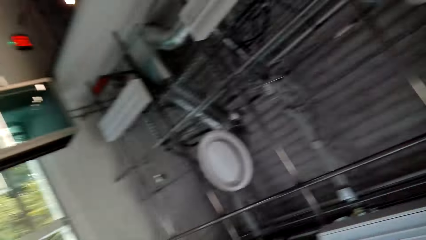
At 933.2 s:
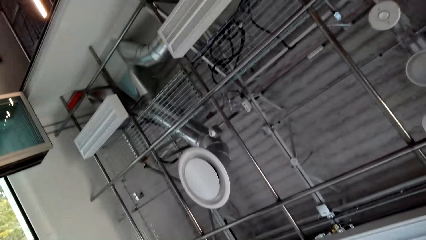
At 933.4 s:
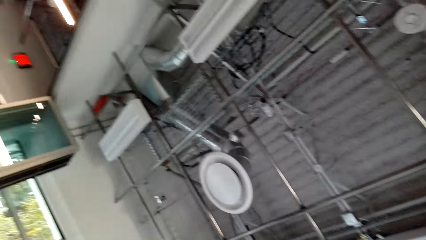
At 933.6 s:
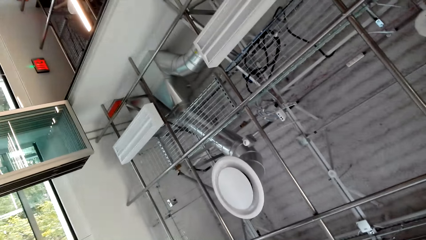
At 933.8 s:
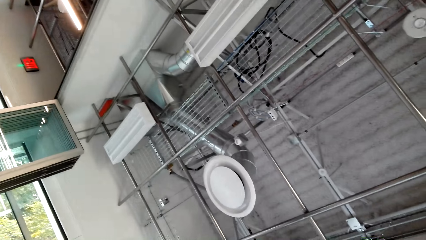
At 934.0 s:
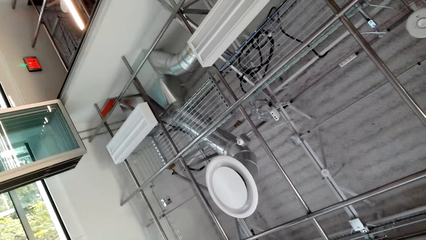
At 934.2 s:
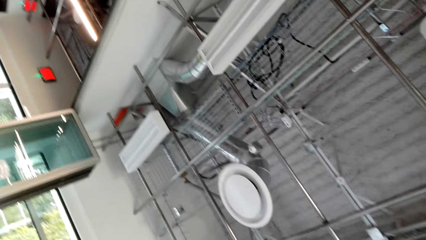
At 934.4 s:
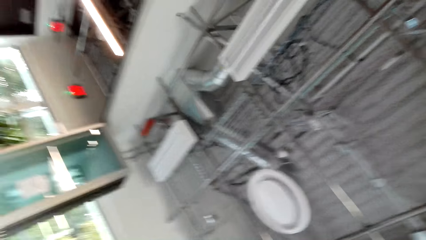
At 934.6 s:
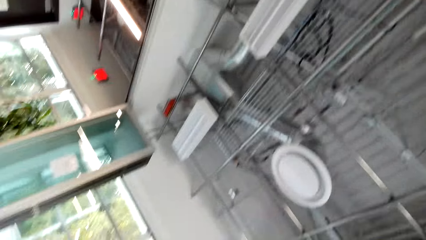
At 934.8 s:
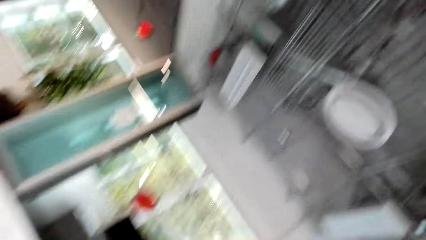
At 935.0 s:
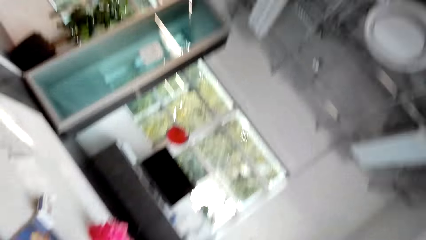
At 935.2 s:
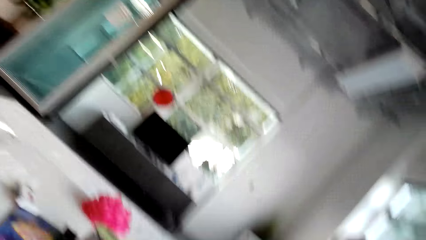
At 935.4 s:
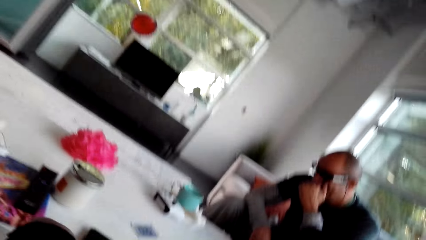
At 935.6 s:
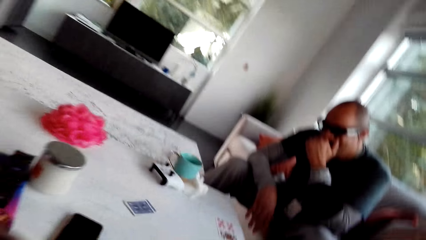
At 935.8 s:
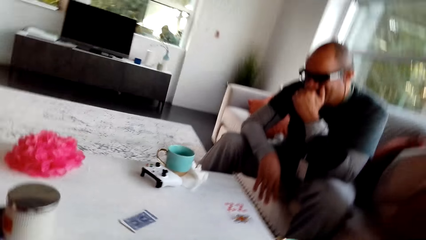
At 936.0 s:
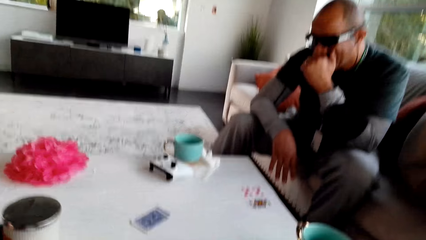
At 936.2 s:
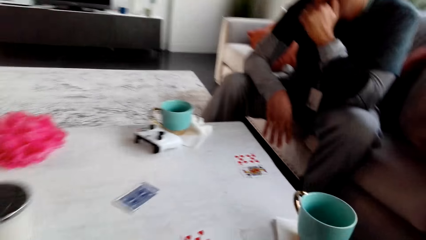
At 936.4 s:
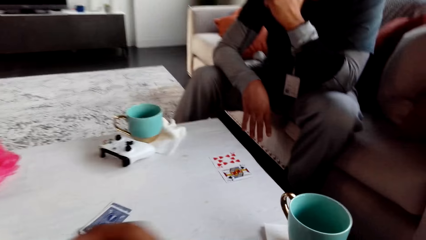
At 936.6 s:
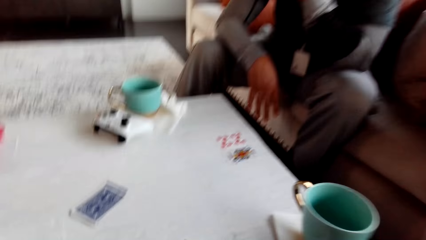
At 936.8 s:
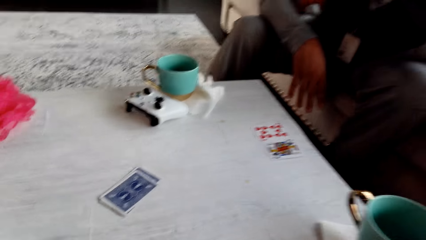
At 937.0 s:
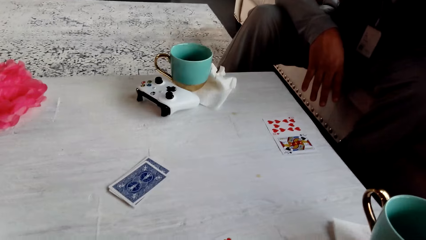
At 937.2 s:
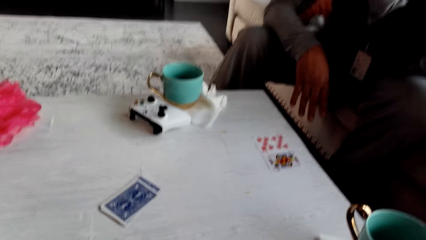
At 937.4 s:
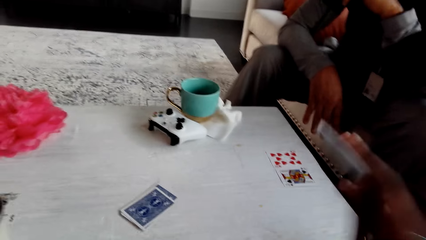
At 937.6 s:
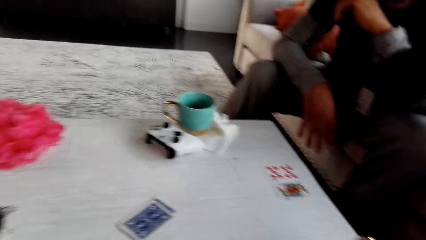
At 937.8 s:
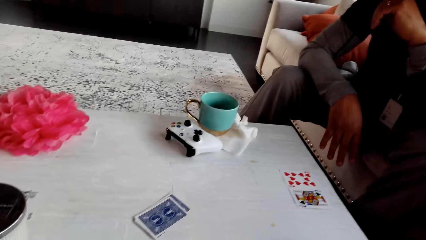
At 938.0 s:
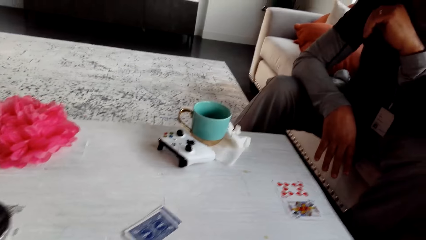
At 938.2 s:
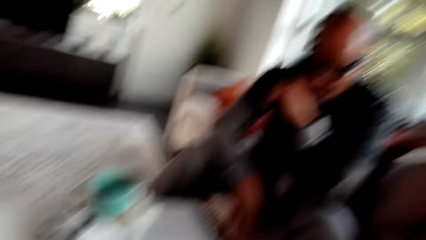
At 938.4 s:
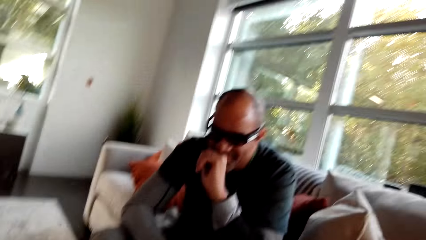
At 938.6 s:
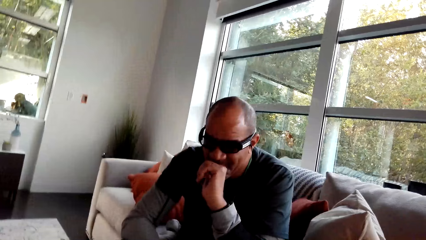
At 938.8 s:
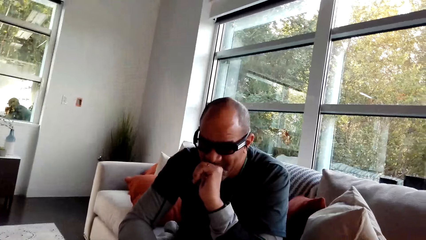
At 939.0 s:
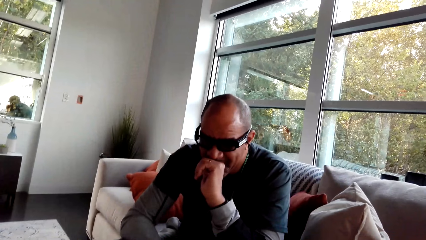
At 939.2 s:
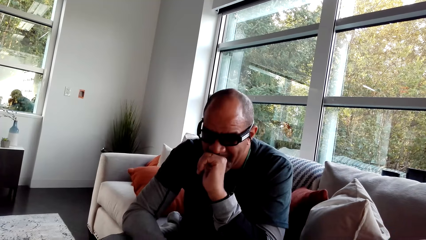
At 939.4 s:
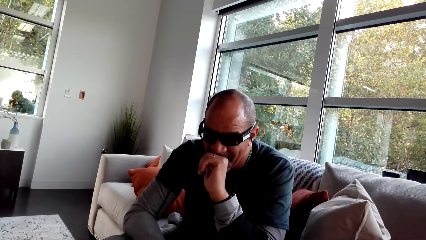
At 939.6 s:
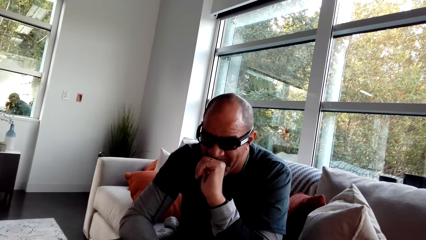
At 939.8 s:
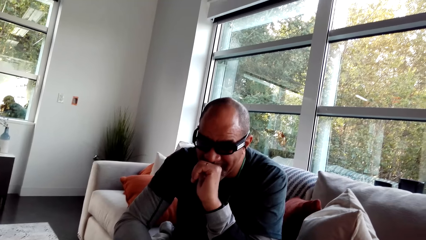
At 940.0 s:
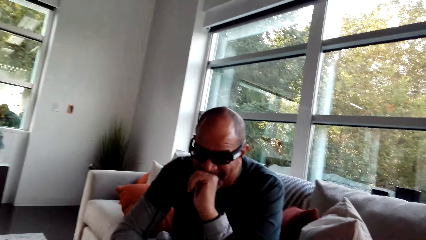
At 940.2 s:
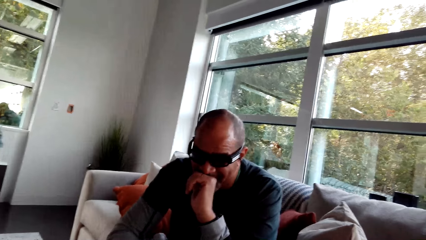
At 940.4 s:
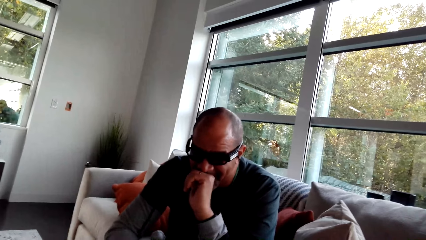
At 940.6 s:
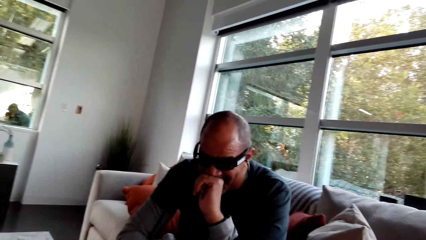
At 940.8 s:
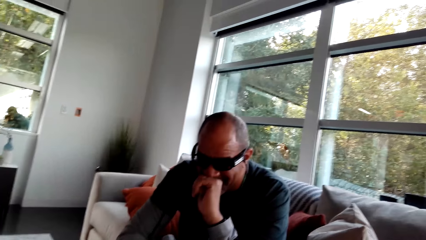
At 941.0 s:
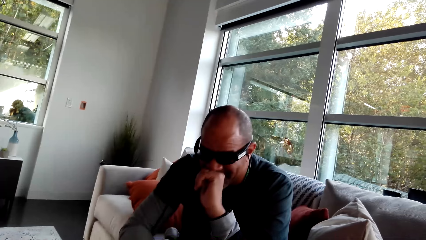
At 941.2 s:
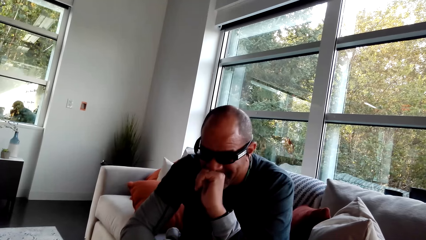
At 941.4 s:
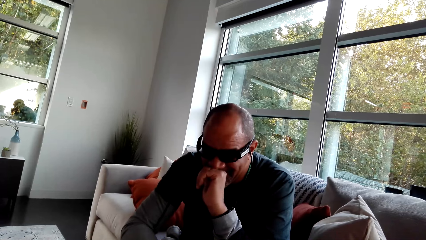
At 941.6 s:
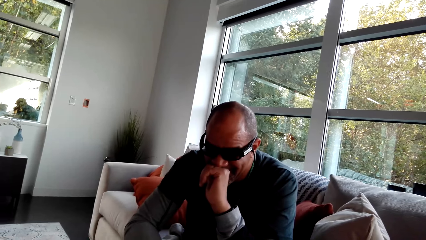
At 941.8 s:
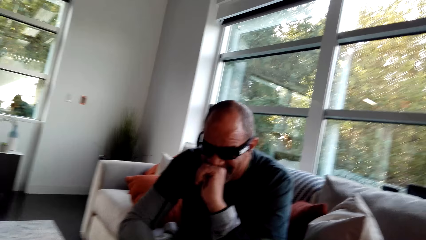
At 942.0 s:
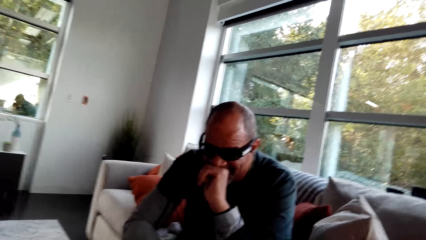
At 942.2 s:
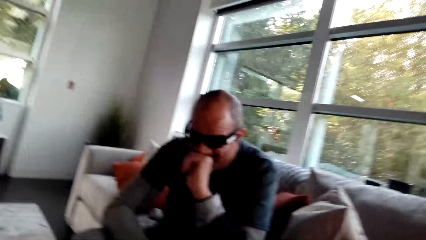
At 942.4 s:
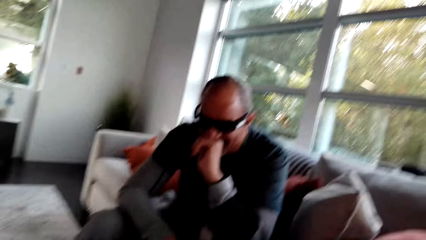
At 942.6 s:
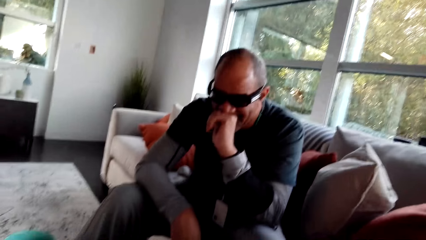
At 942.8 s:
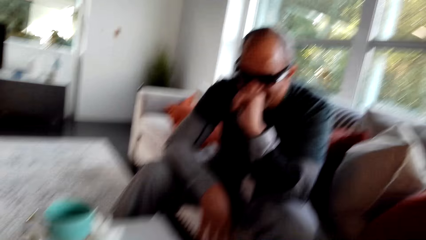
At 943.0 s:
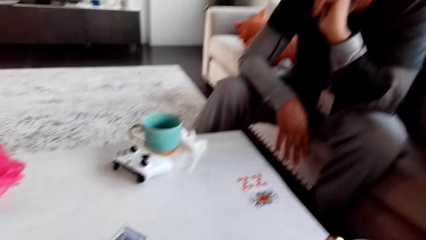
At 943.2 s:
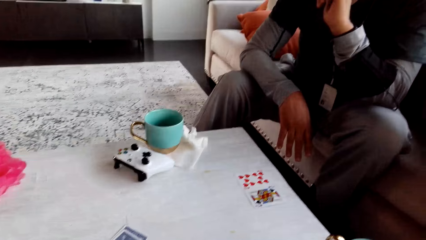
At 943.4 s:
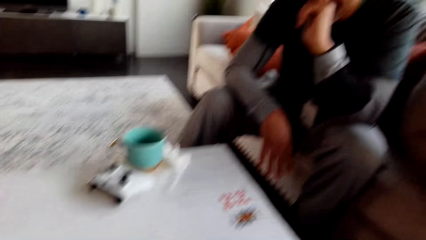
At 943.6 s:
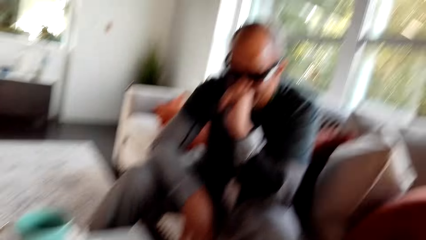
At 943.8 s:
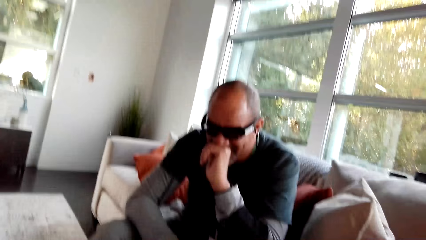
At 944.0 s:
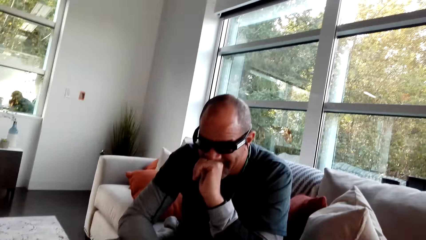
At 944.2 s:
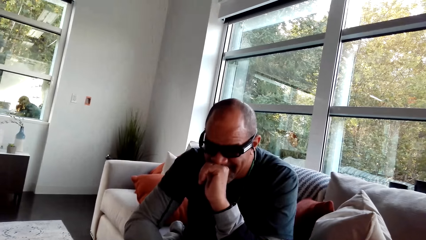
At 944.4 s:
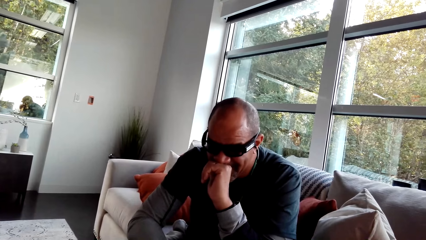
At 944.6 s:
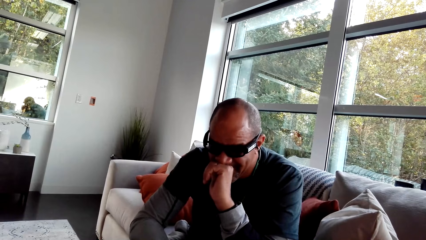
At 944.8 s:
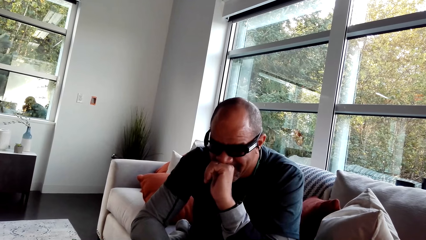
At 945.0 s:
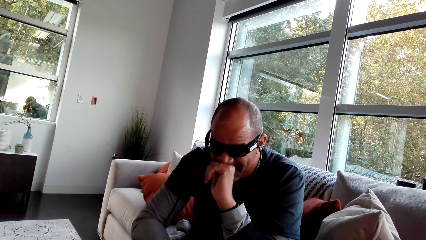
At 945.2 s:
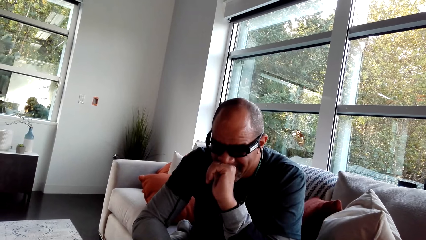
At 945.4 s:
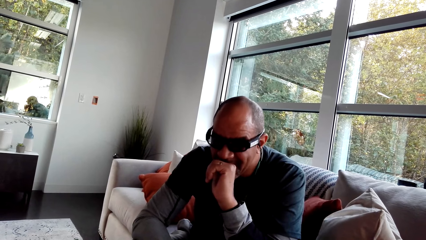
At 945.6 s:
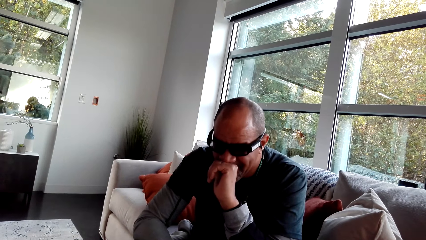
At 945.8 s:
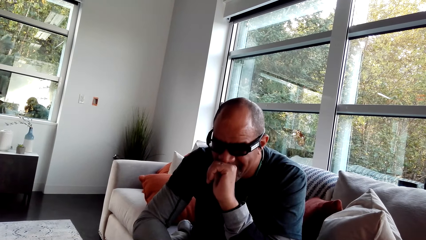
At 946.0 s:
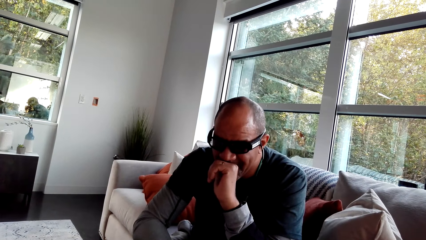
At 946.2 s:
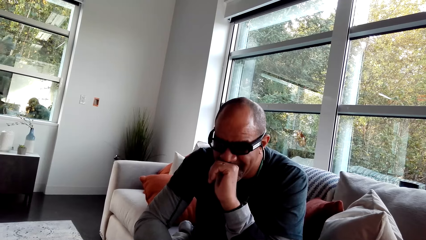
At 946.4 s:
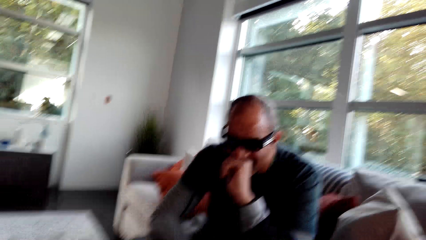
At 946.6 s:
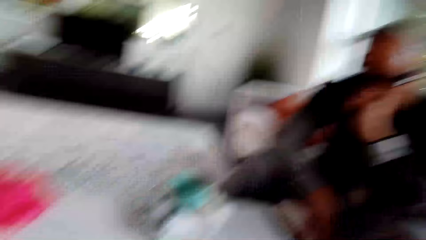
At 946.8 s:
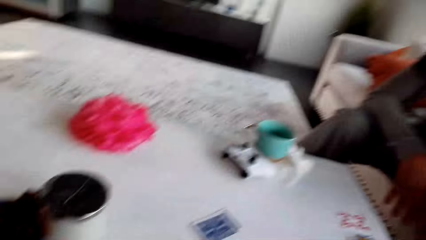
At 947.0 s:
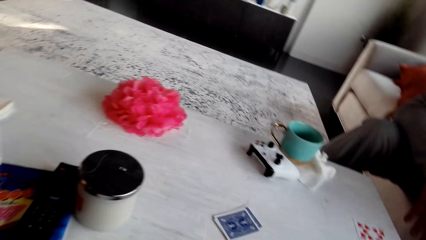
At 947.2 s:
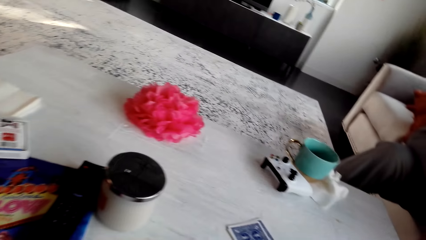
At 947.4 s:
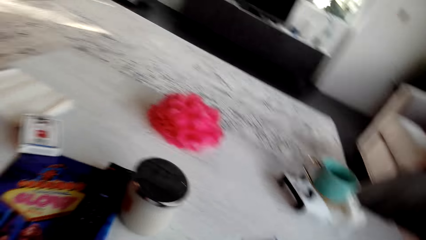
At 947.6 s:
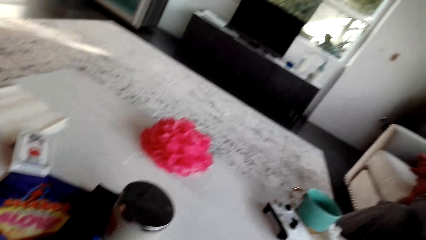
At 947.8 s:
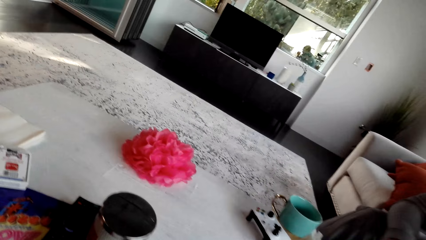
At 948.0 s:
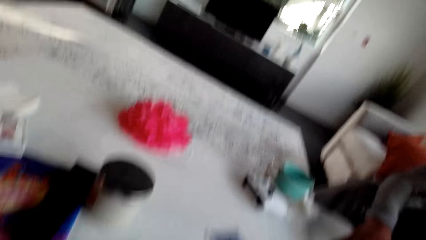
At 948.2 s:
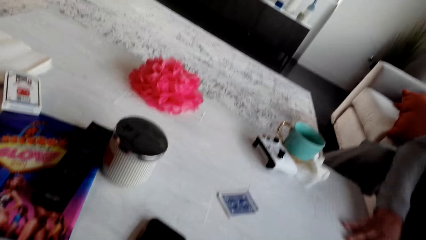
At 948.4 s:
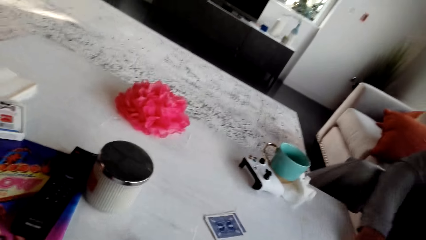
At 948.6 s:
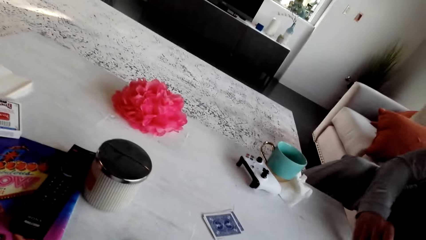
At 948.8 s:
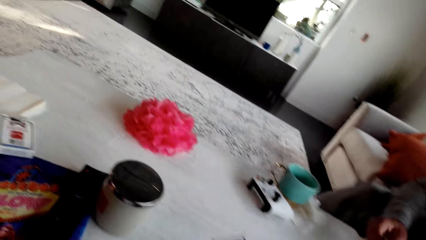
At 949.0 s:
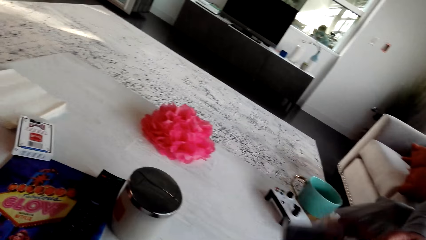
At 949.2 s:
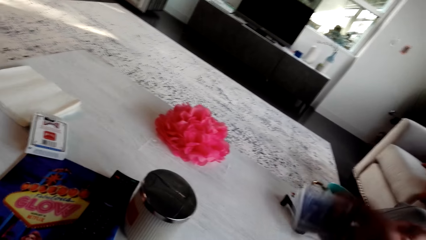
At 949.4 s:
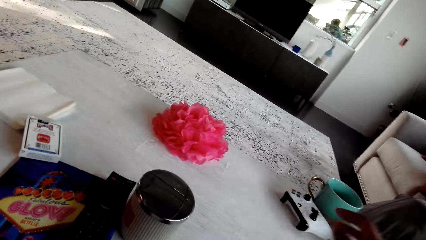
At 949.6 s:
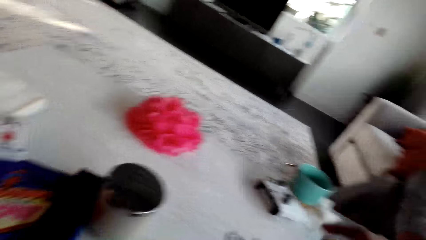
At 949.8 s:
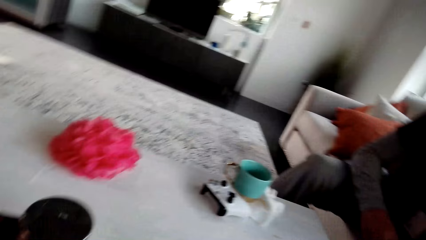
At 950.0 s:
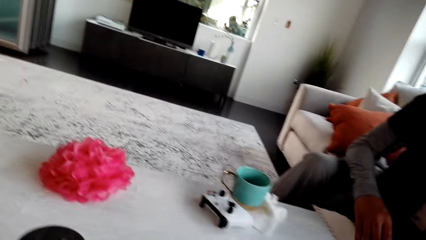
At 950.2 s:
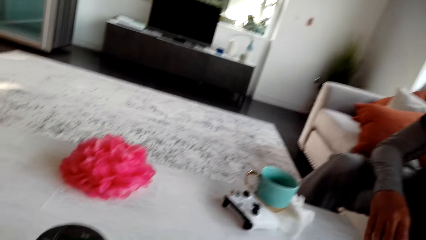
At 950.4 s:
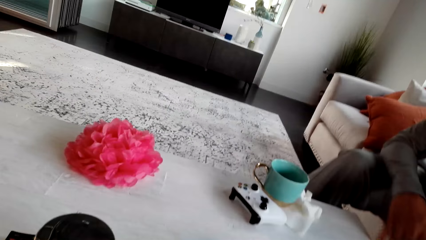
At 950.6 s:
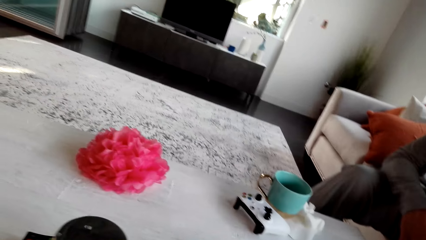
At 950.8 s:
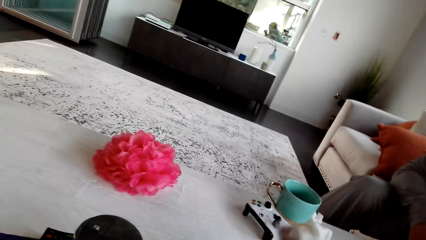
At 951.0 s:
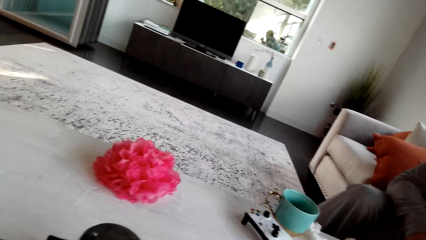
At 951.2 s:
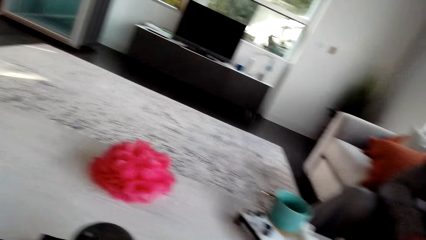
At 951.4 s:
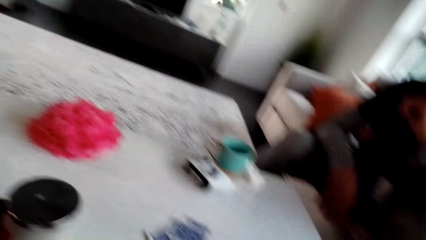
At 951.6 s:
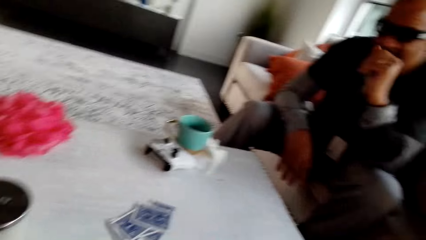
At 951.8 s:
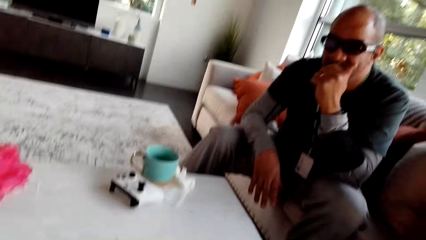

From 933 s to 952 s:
The camera wearer stares at the roof and looks around. They stare at the table. They stare at a man. The man nods his head. The camera wearer stares at the table and looks around. They place a card on the table.
